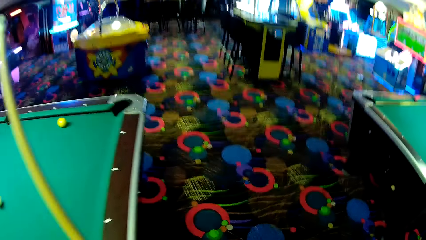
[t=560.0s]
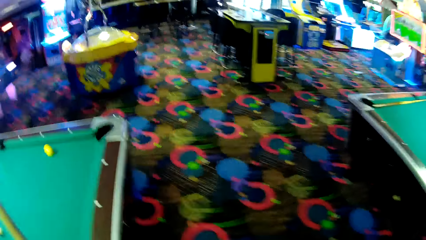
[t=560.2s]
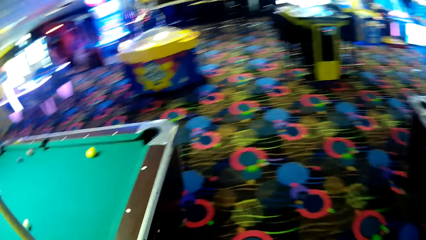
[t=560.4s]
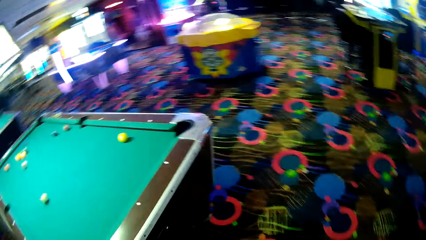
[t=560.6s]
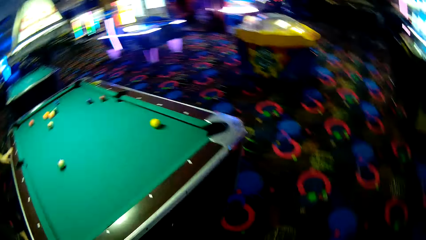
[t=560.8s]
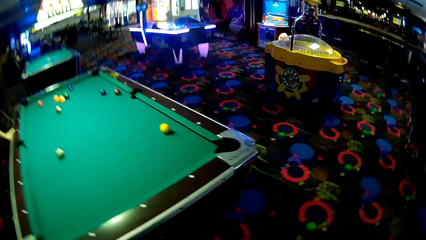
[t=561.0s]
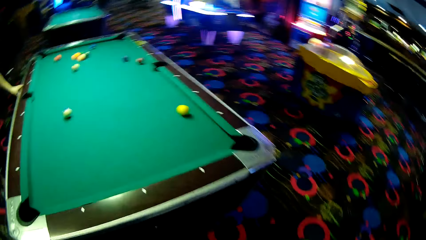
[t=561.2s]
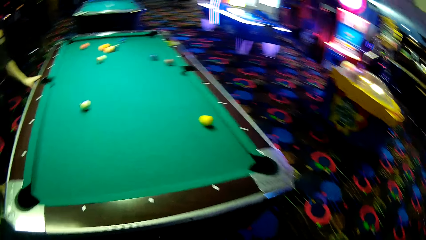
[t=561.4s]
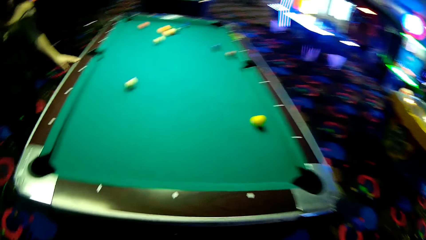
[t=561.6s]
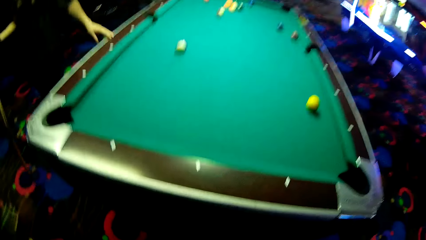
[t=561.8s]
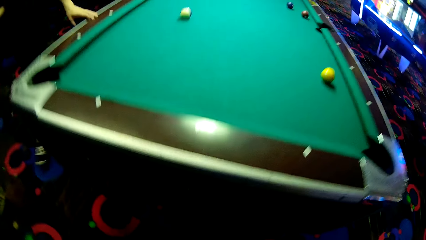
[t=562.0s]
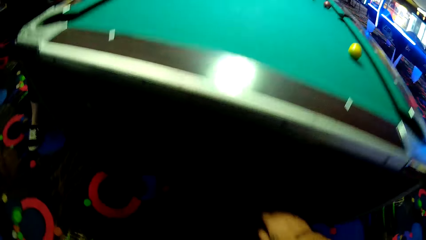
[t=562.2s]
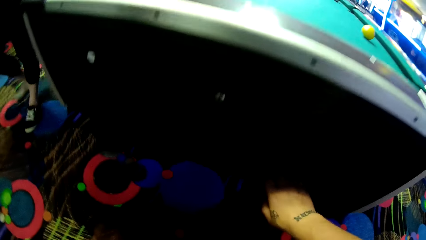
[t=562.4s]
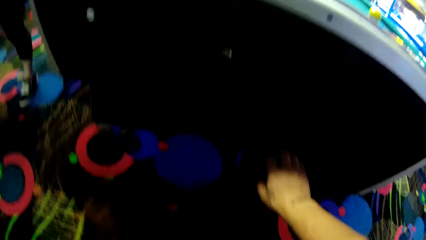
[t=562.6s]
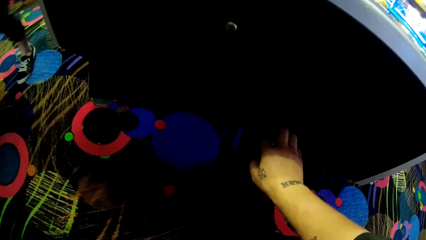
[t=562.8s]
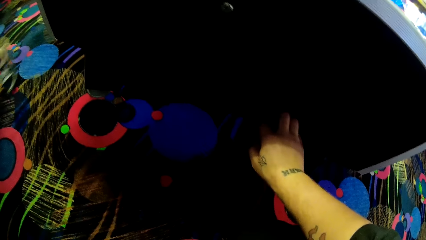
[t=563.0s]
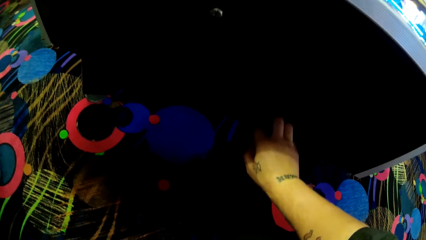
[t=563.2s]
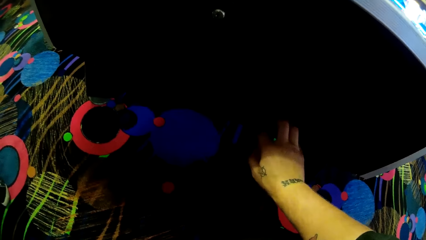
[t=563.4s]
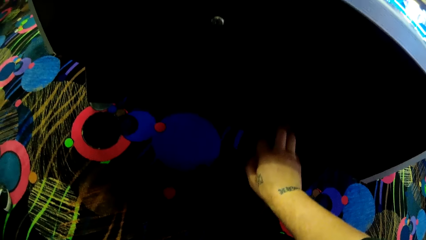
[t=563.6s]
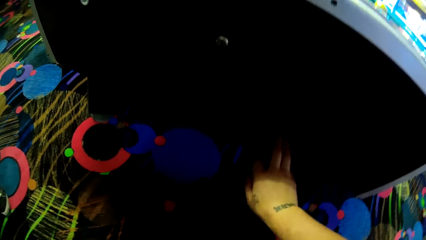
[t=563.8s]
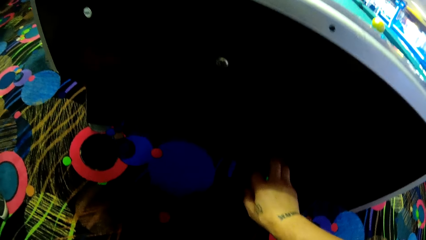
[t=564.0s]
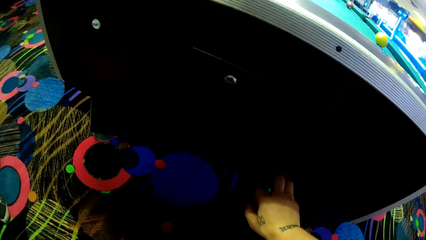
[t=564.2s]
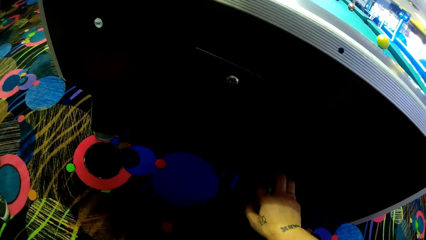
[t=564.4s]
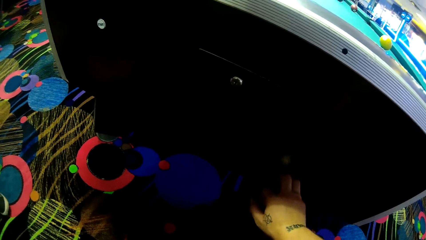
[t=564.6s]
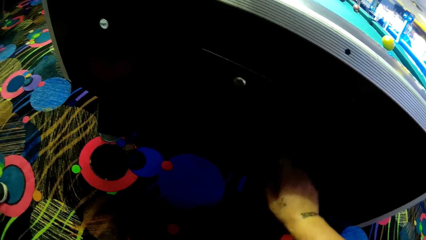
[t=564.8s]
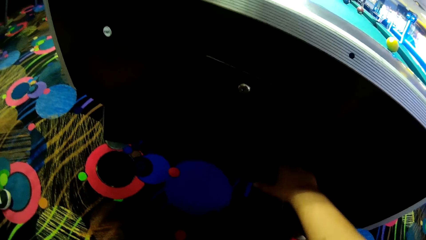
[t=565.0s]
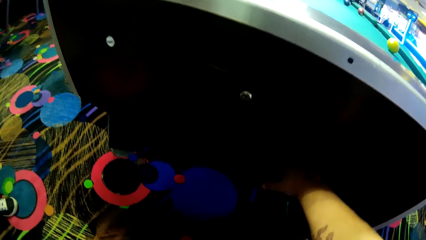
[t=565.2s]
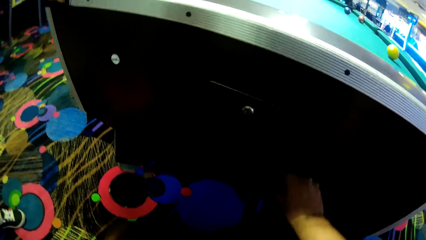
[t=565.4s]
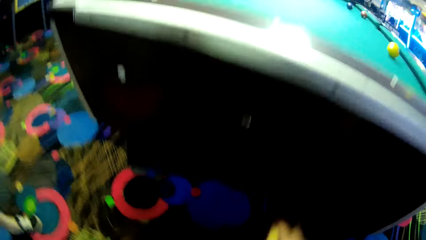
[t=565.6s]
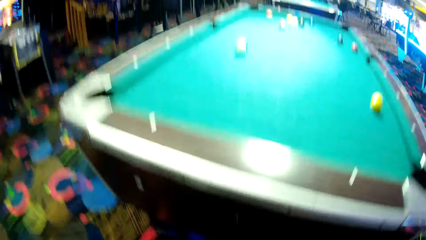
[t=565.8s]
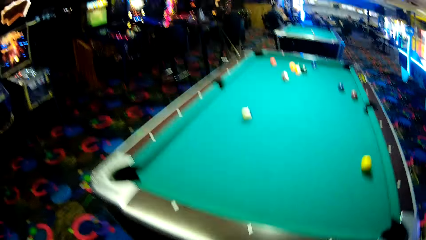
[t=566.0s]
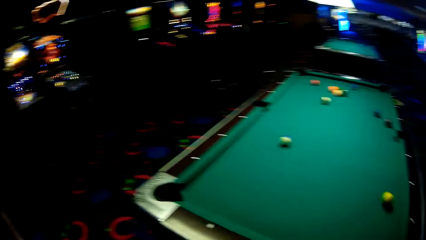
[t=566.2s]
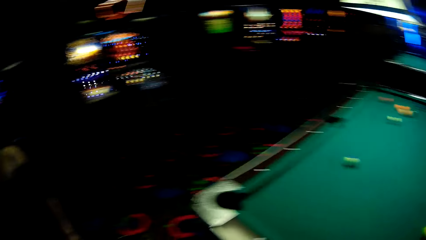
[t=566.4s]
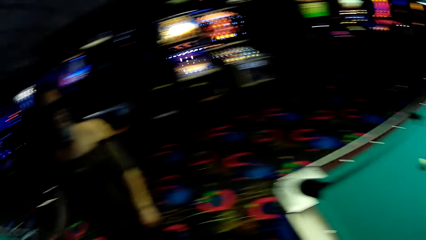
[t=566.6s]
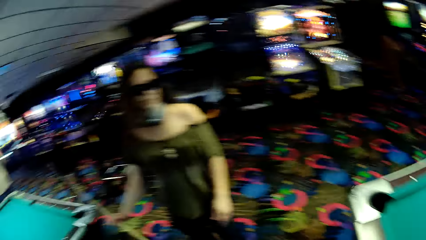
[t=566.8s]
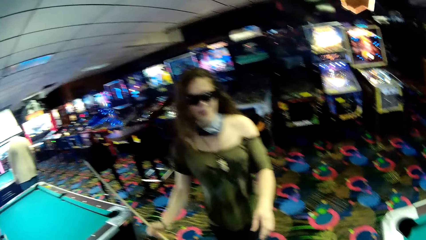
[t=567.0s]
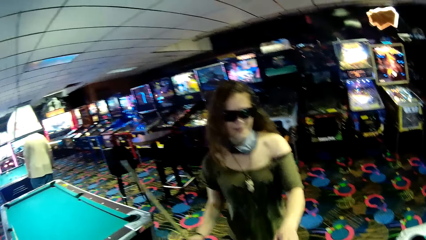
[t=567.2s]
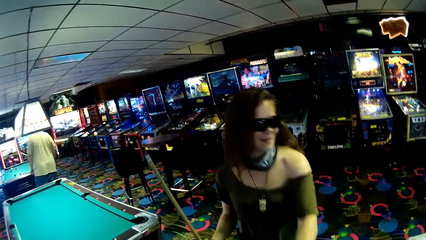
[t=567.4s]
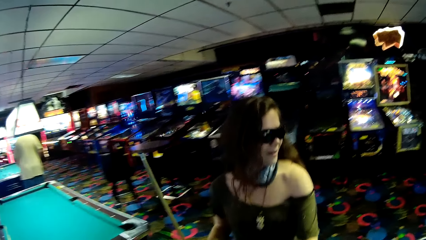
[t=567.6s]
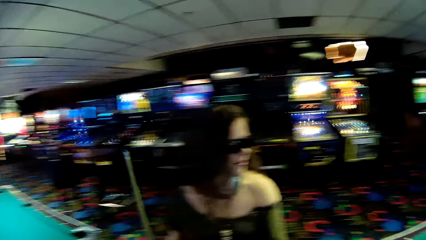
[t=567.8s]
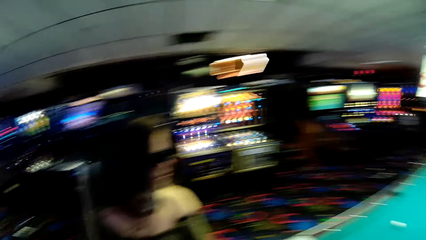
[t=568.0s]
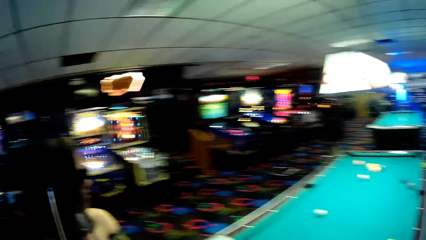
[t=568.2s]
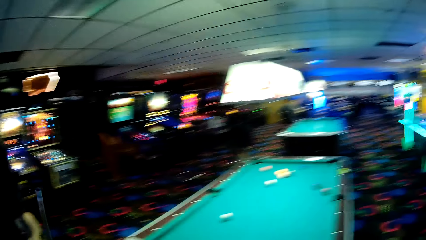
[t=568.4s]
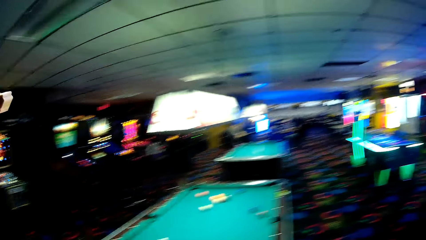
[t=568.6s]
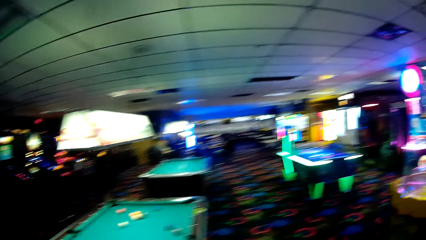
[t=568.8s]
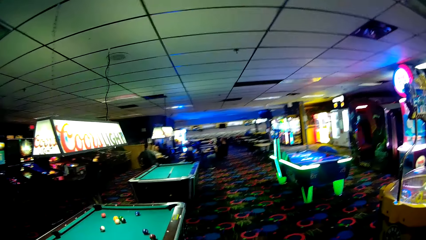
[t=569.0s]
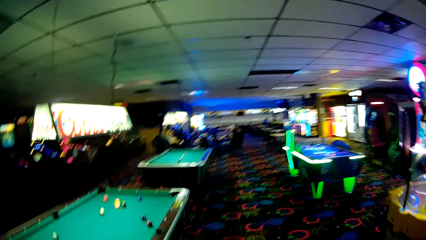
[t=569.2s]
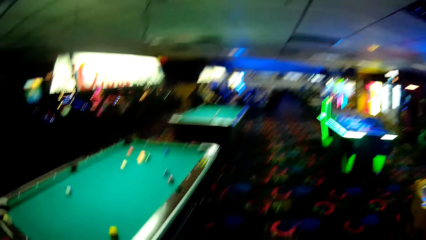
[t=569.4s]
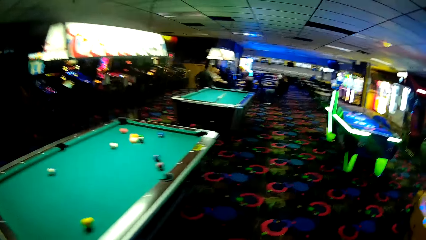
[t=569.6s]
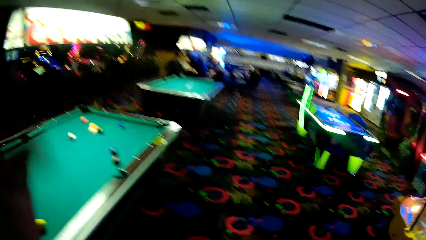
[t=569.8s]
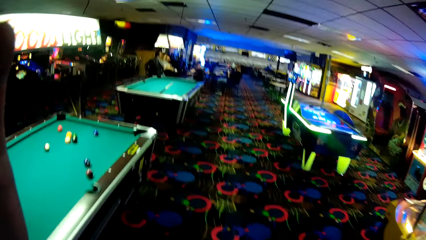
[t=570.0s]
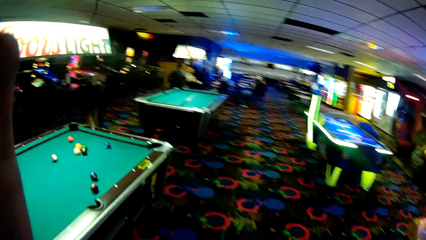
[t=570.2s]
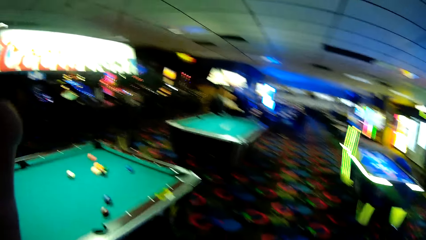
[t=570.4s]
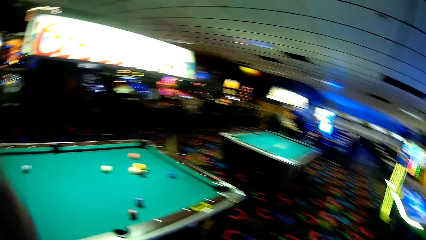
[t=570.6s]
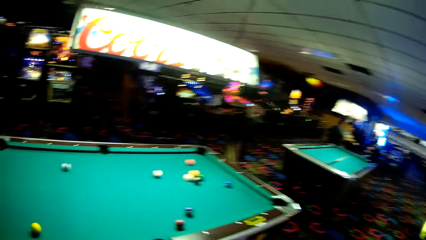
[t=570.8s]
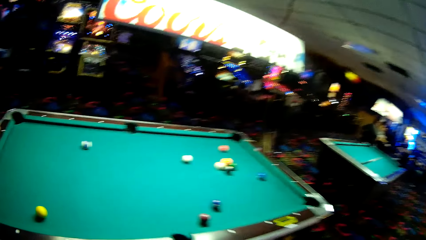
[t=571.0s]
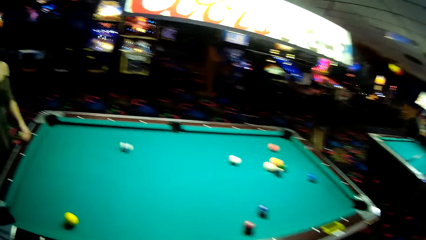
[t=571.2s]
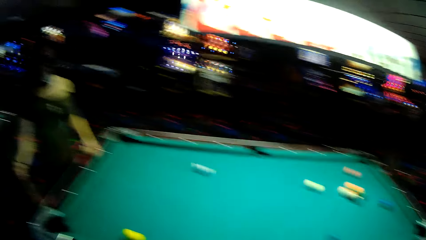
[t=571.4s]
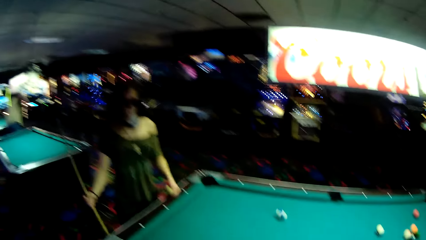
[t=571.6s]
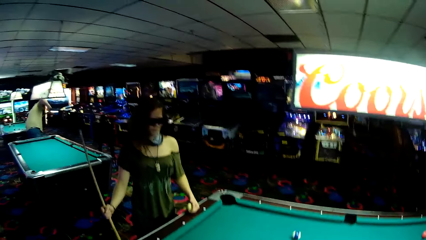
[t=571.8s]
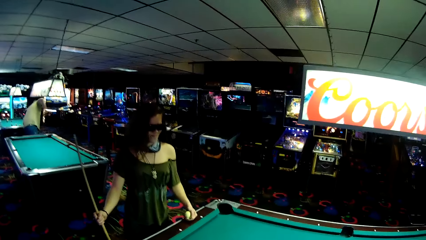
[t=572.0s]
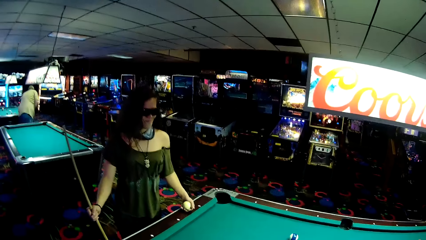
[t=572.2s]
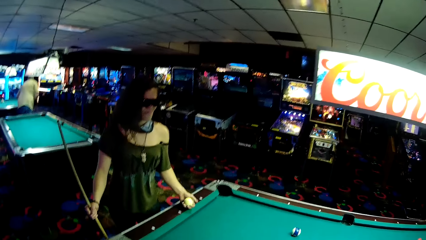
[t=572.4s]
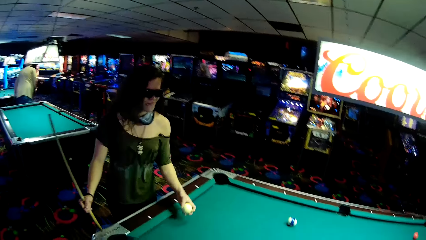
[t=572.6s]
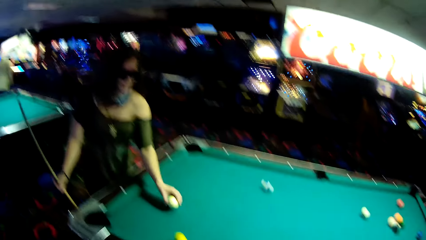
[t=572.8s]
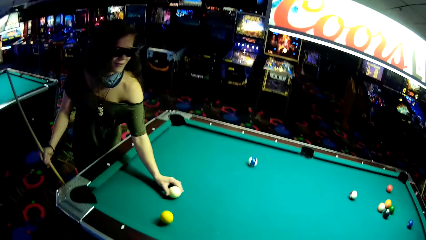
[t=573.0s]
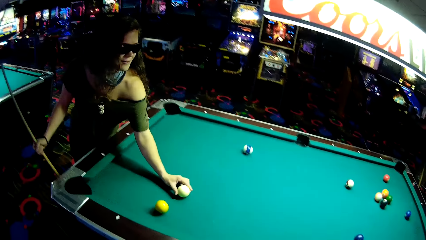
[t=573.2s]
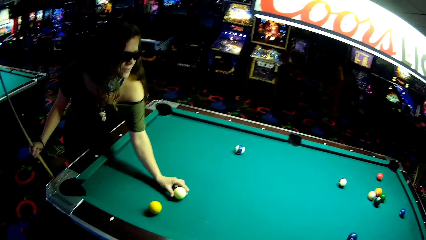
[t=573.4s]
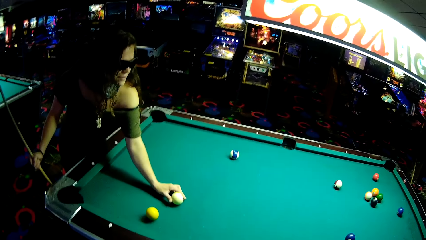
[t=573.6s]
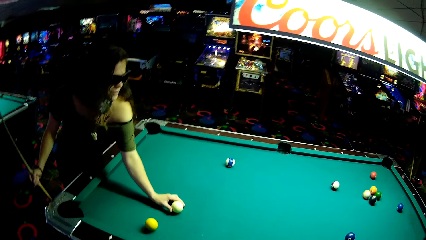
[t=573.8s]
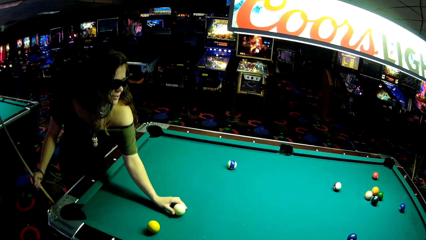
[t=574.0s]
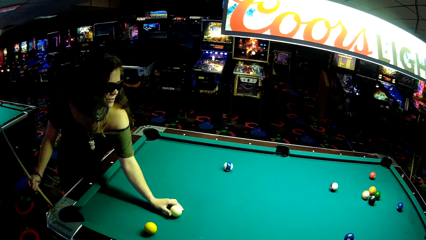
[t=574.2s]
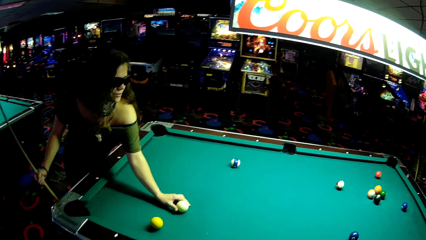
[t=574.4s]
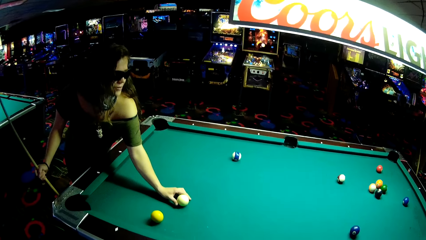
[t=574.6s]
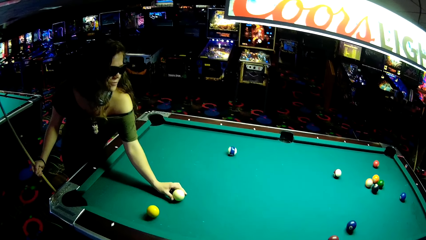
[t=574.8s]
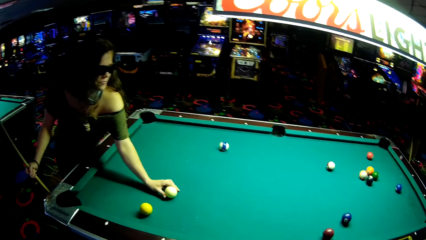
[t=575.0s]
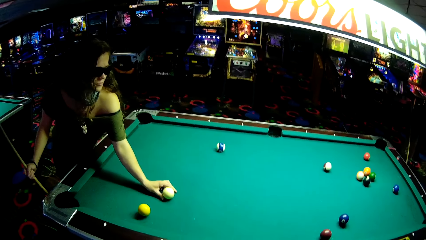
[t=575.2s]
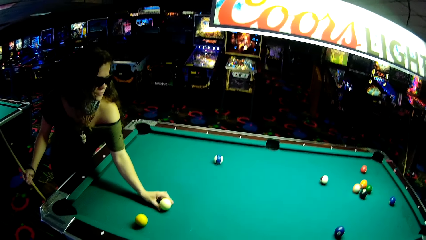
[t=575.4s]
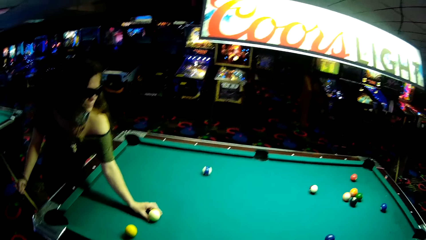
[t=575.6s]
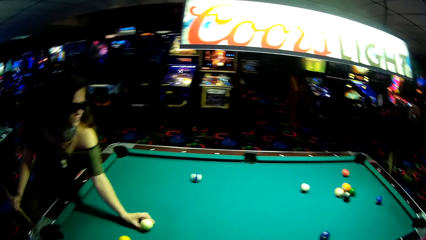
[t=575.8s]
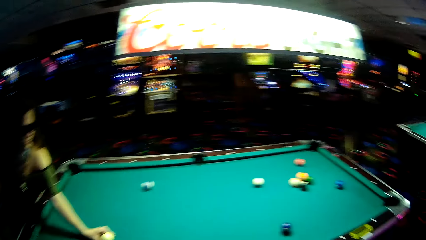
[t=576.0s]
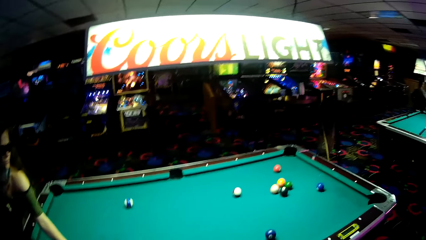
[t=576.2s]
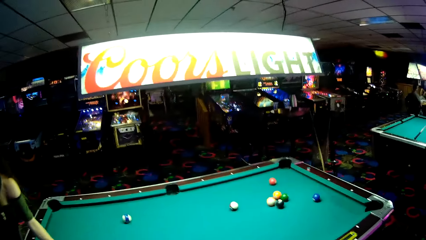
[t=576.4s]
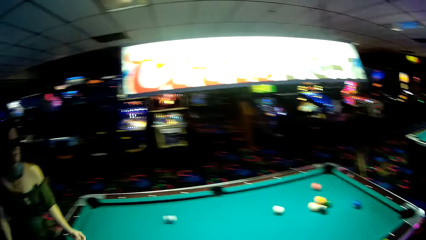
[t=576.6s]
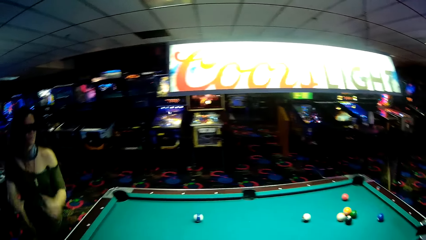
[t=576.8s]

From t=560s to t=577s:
The camera wearer takes a billiards ball from under the billiards table. A woman holds a billiards stick. The camera wearer walks around the pool table. The woman holds the billiards stick and the billiards ball. The woman holds the billiards stick and places the billiards ball on the billiards table.
